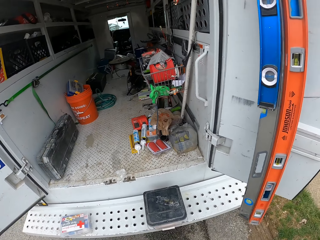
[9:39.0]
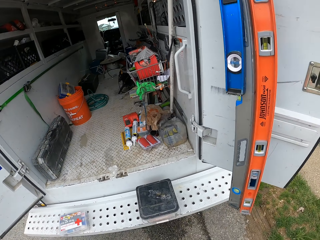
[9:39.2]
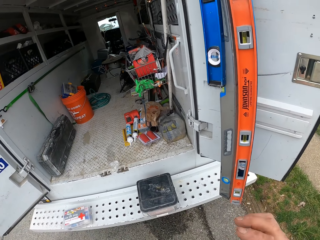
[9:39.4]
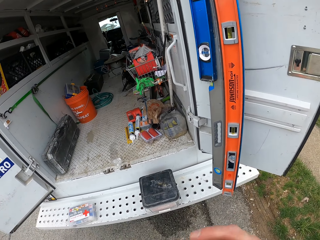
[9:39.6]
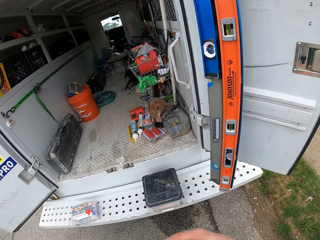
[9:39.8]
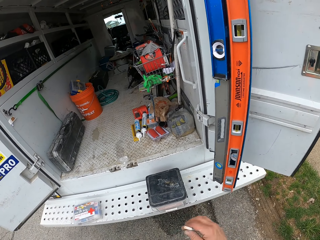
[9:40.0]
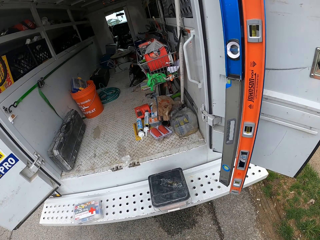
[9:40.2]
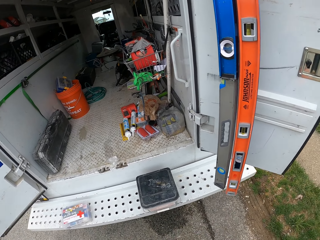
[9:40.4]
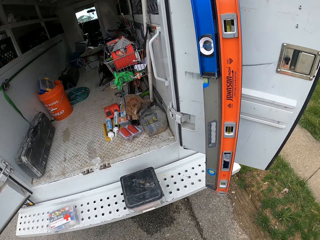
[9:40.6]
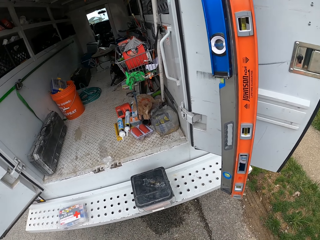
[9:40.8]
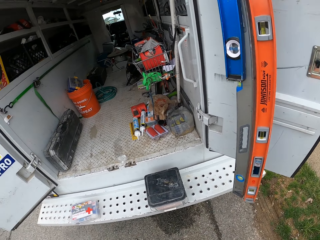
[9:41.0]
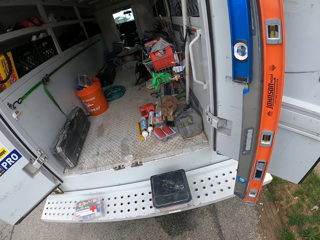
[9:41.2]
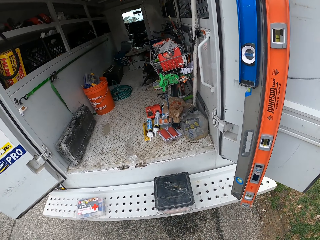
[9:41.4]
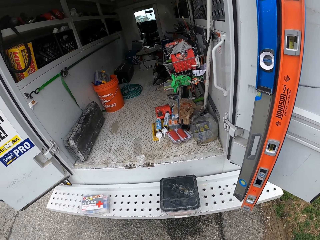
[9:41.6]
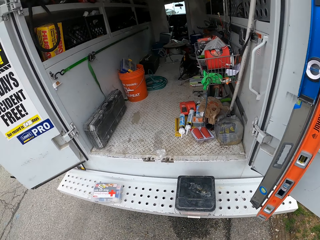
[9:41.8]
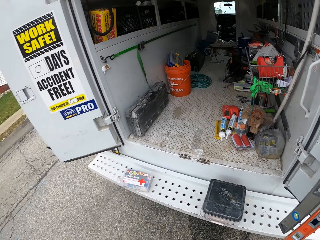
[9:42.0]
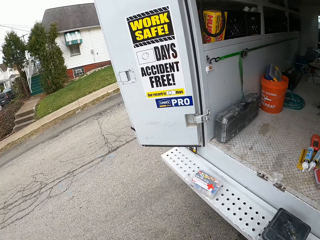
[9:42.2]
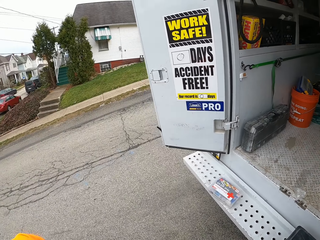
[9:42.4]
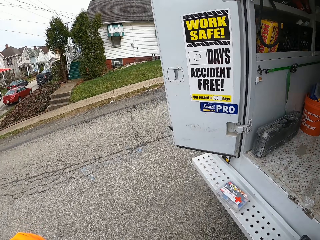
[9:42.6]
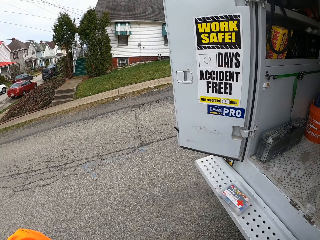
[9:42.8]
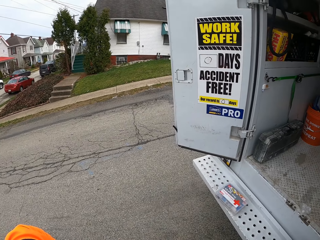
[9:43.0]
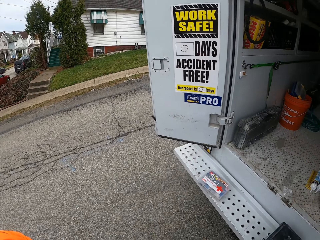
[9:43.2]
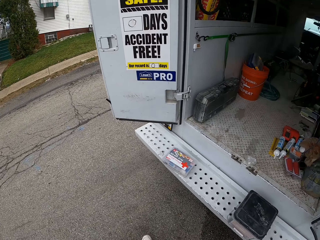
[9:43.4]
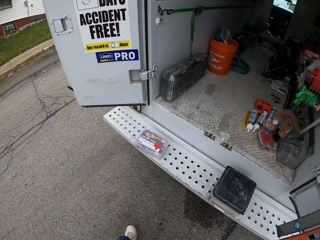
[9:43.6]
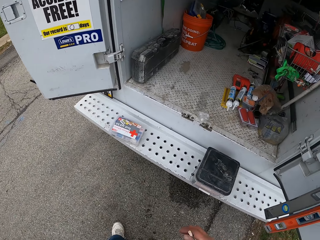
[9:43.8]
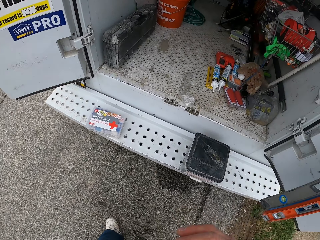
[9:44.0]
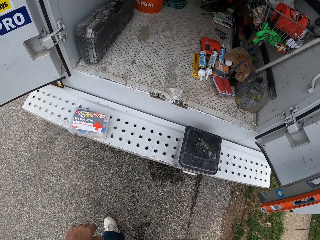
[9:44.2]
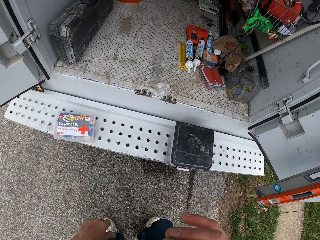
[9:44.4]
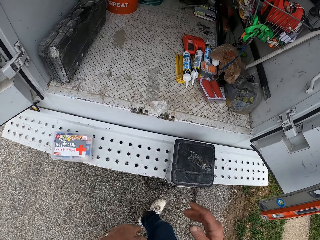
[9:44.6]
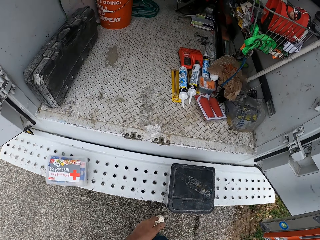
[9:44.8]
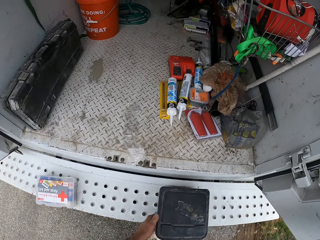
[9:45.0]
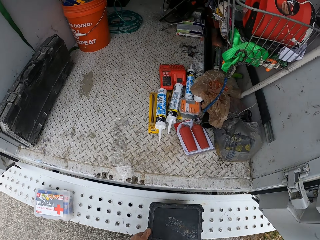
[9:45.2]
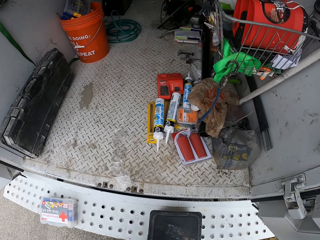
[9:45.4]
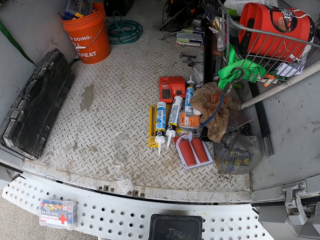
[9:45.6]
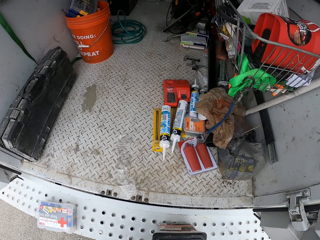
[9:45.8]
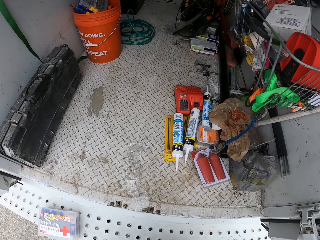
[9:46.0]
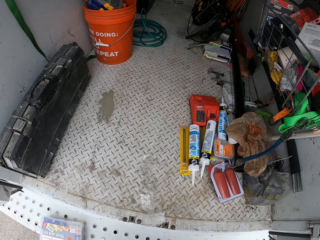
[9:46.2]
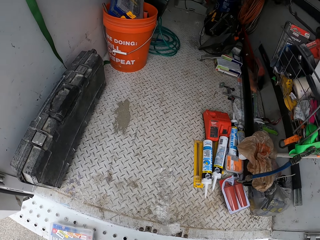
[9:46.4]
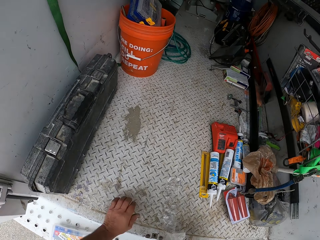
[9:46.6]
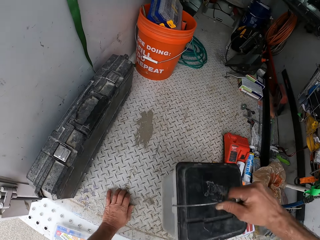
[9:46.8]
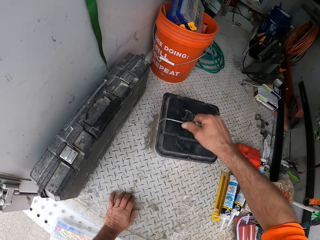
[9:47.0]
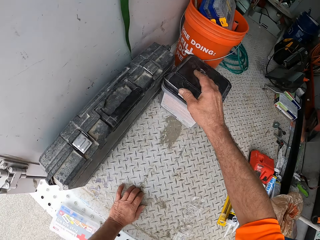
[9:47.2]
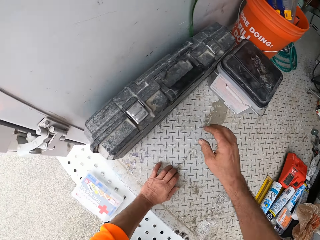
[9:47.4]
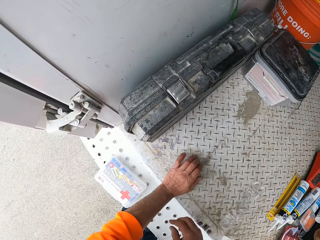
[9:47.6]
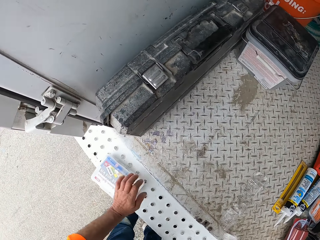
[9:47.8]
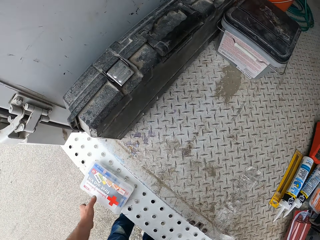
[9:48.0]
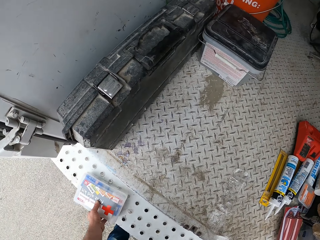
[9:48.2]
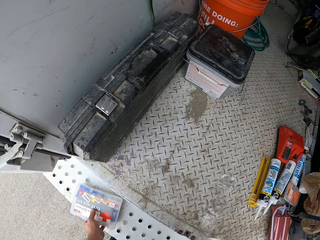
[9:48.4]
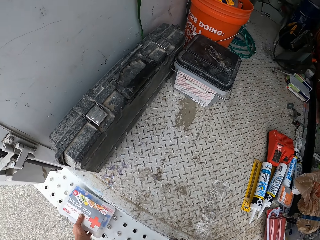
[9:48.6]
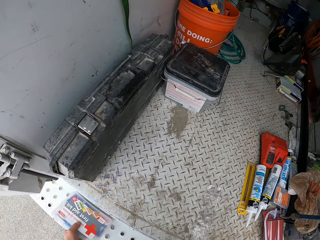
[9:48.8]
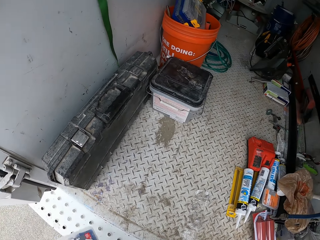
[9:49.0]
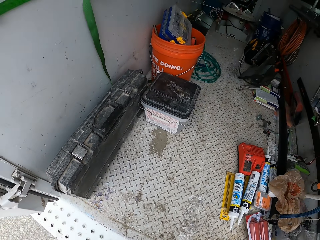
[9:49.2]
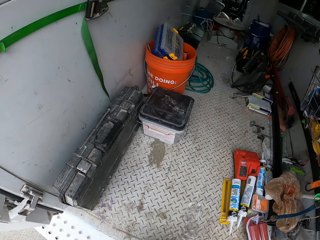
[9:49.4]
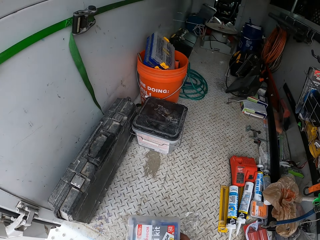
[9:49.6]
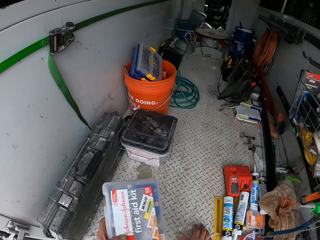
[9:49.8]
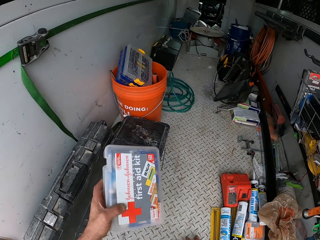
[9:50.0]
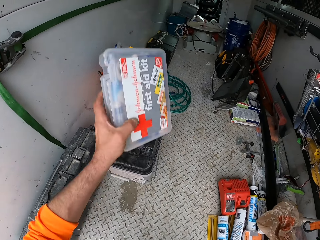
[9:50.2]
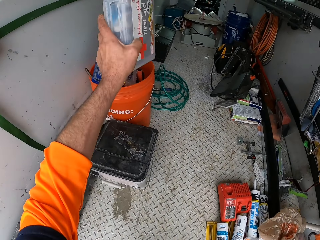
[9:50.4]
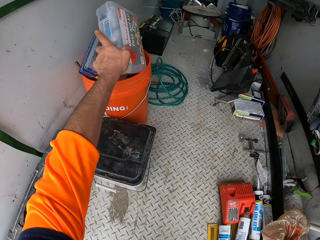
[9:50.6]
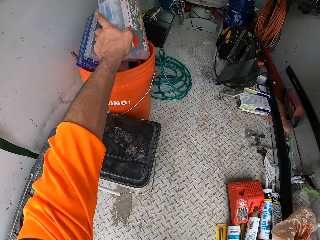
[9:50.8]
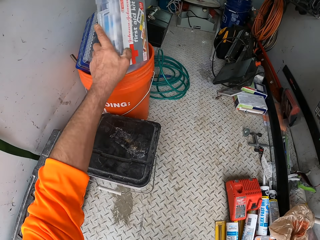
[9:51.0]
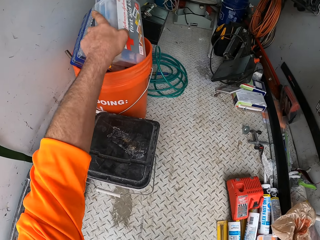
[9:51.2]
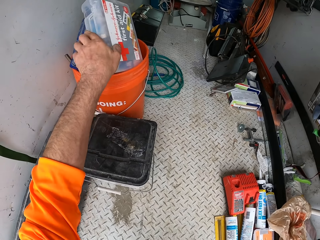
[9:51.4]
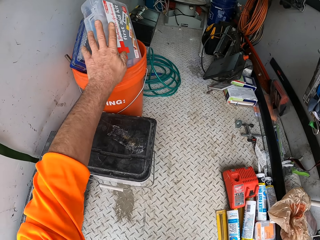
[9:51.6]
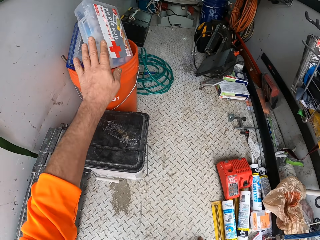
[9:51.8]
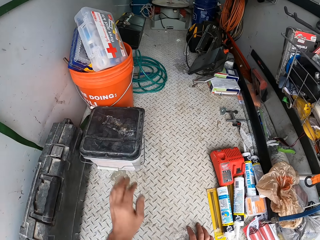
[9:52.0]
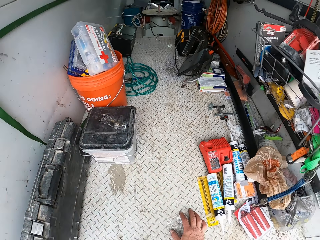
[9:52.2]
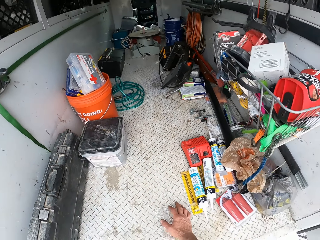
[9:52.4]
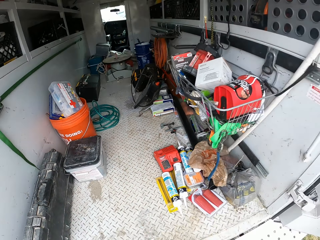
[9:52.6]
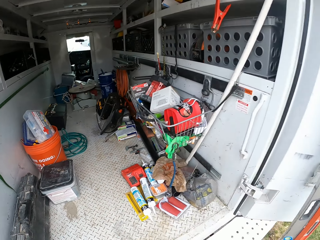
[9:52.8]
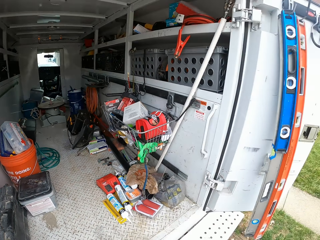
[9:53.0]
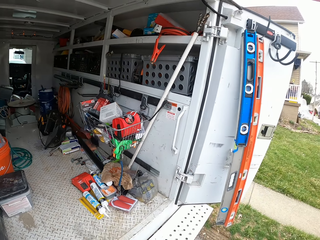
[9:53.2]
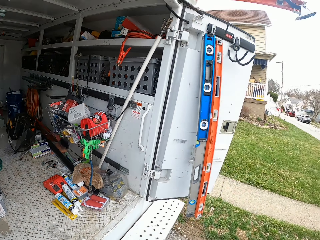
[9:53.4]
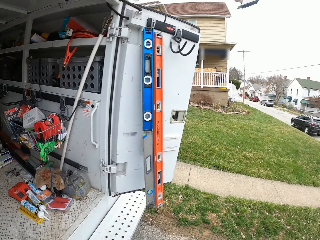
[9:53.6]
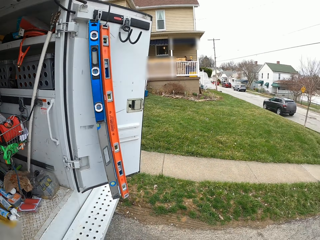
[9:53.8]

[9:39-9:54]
The camera wearer looks around a van. He steps near the van. He moves the container into the truck with his right hand. He picks up a bucket and drops the bucket. He picks up a first aid box. He carries the first aid box with his left hand. He drops the first aid box in a bucket inside the truck with his left hand. He walks away from the van.

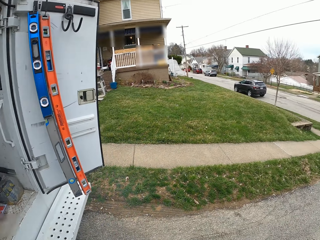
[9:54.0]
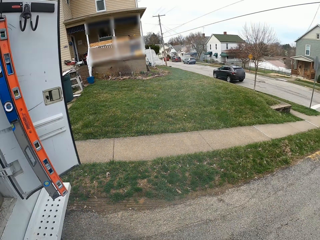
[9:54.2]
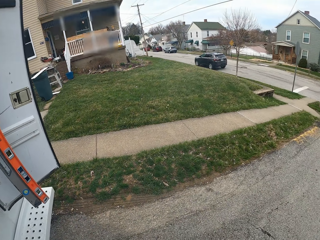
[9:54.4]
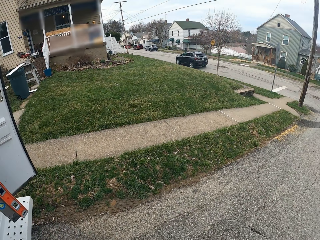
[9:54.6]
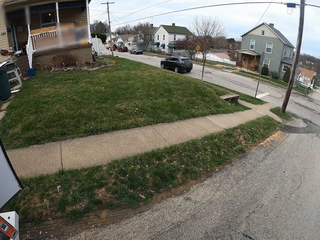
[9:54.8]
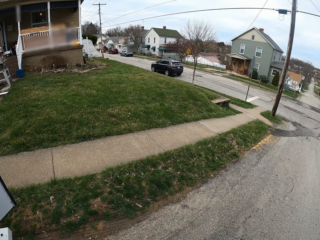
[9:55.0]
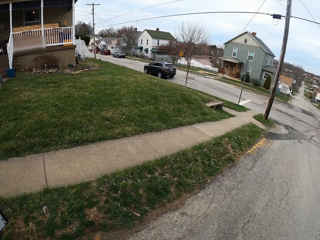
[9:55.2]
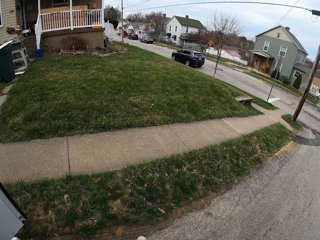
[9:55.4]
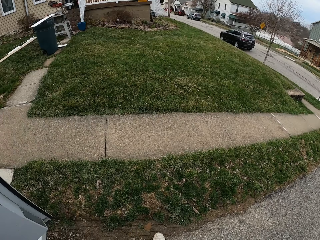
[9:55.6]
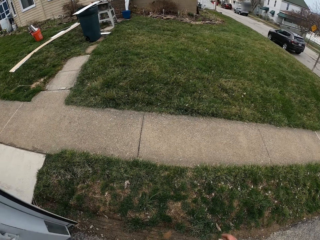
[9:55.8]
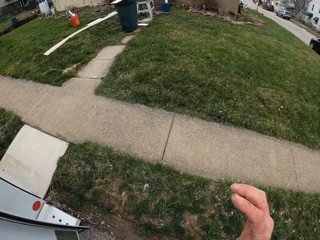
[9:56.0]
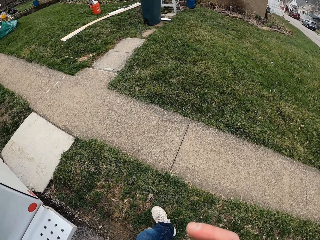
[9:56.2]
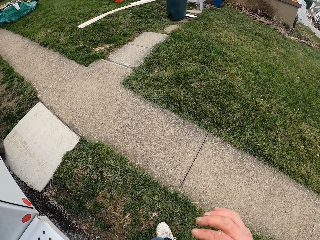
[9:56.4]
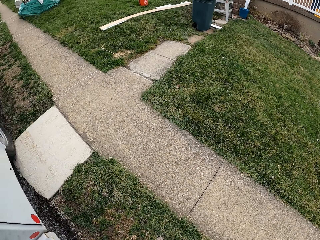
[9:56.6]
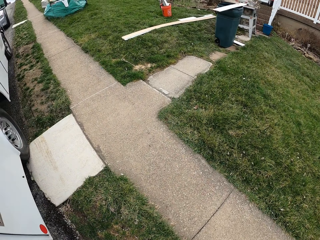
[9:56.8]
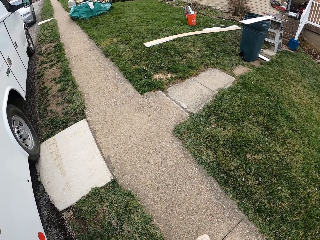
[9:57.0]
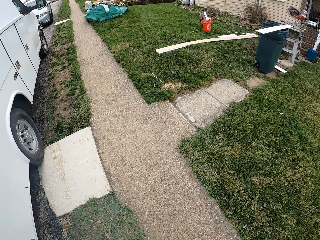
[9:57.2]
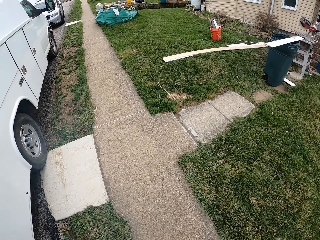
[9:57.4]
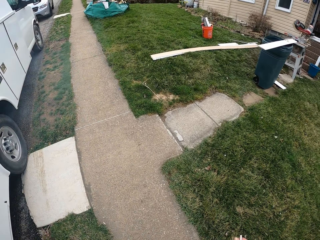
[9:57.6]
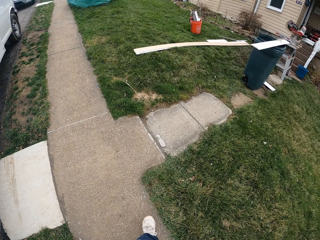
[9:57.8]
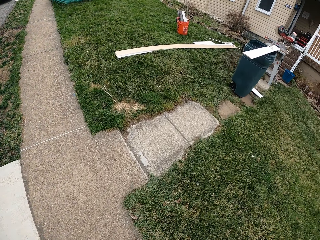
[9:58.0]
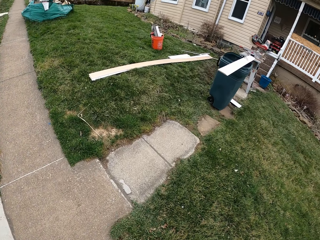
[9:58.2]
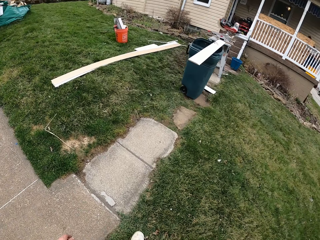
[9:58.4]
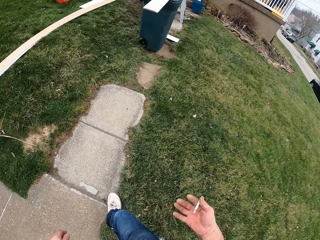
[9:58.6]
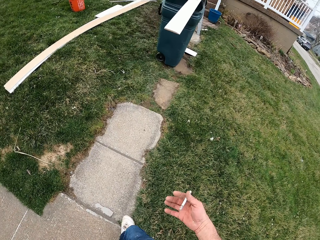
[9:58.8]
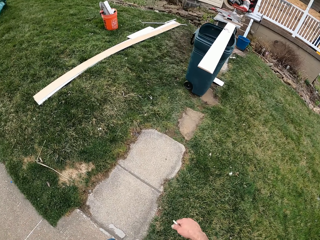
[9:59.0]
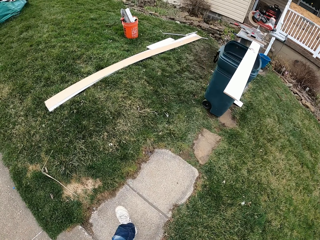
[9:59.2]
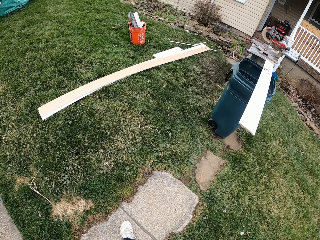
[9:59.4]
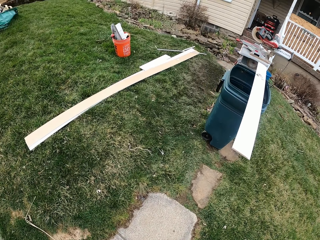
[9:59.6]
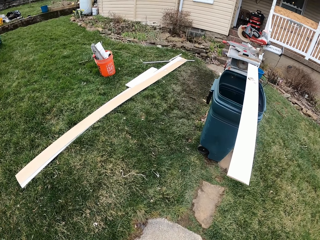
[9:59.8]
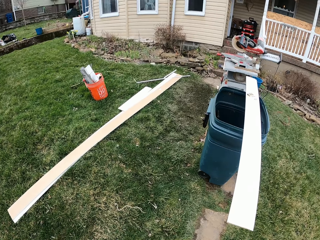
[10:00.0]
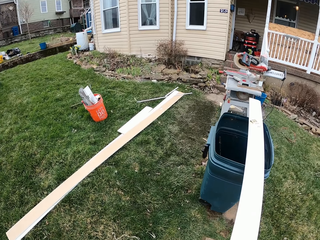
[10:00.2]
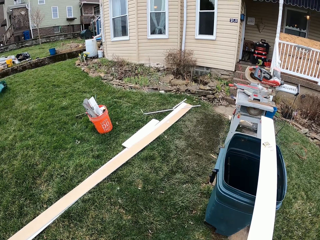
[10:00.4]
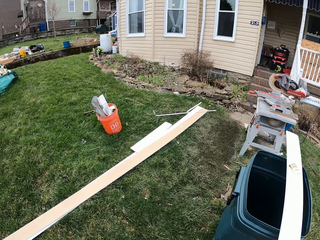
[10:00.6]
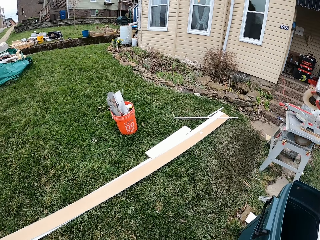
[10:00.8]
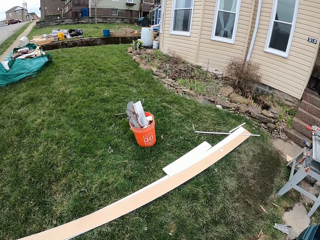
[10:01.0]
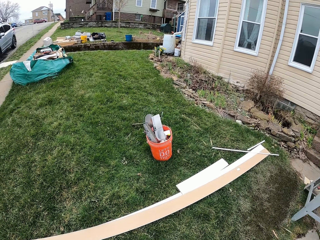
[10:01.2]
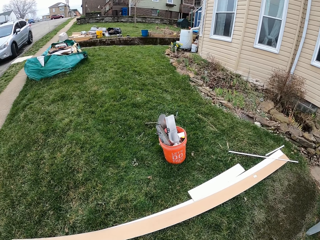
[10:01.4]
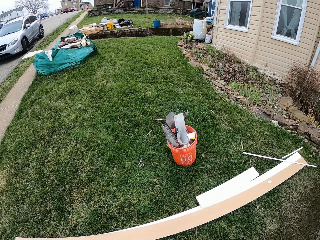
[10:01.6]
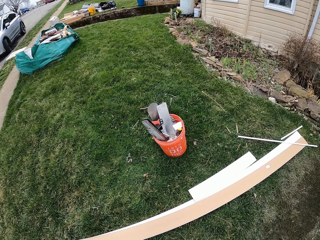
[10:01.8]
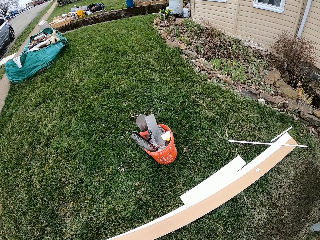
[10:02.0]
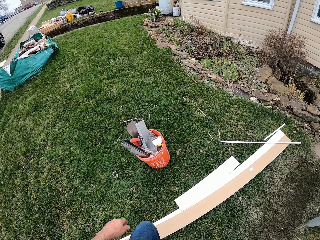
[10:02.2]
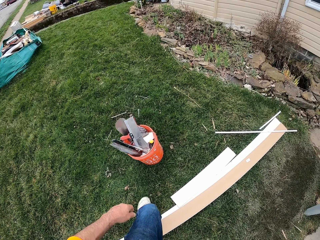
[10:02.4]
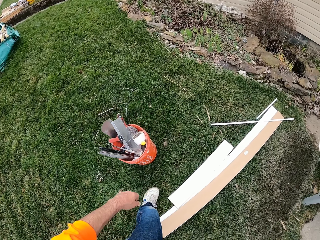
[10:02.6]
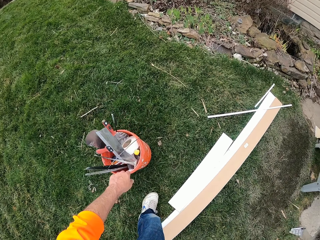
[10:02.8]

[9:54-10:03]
The camera wearer takes the cigarette from his mouth with his right hand.
